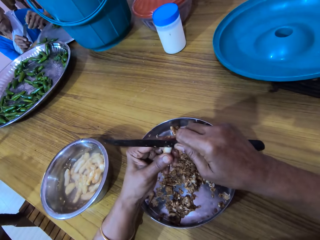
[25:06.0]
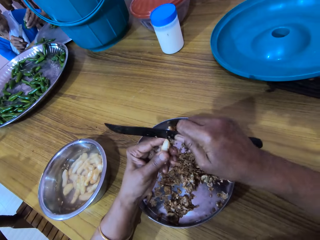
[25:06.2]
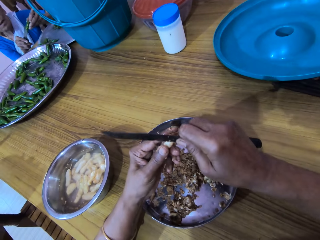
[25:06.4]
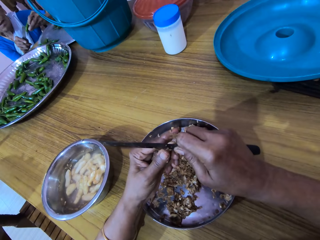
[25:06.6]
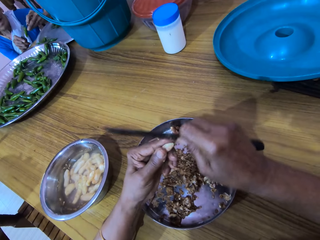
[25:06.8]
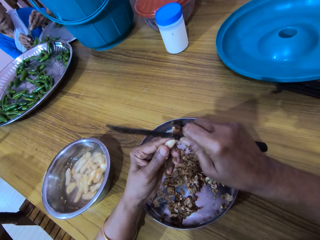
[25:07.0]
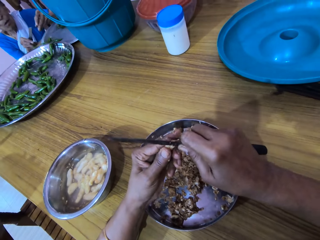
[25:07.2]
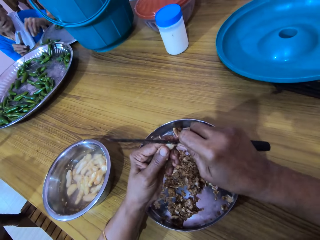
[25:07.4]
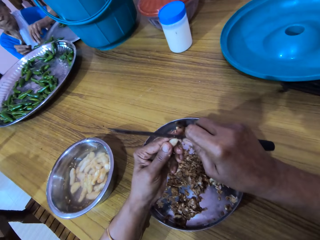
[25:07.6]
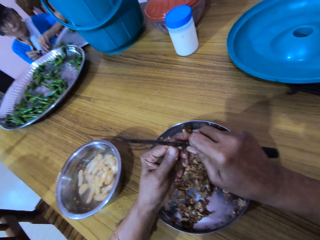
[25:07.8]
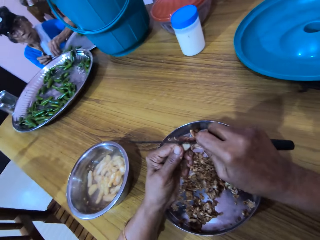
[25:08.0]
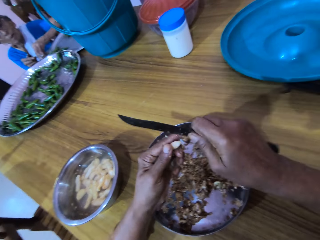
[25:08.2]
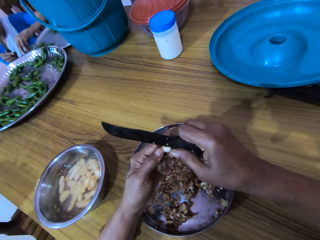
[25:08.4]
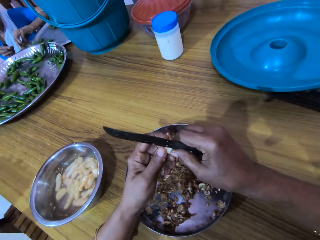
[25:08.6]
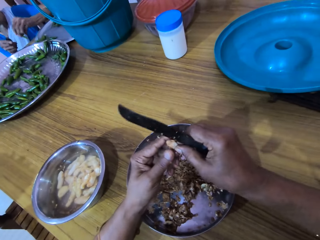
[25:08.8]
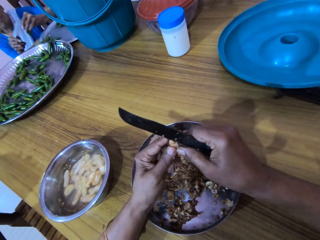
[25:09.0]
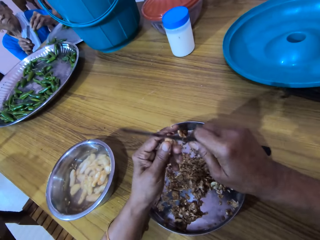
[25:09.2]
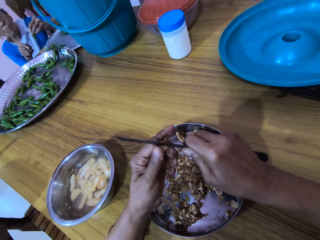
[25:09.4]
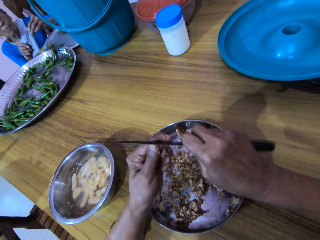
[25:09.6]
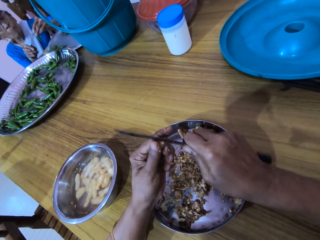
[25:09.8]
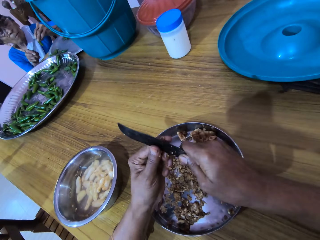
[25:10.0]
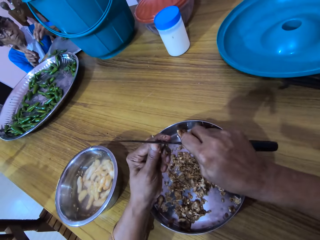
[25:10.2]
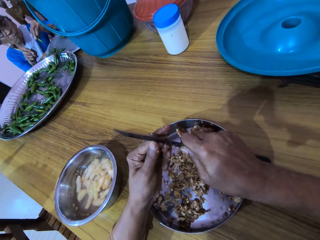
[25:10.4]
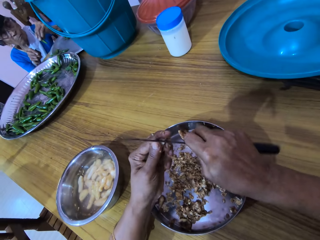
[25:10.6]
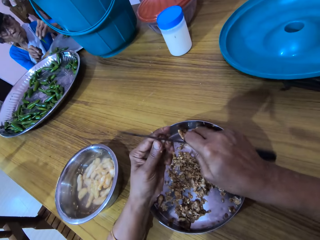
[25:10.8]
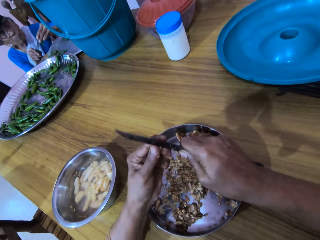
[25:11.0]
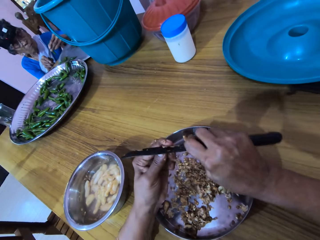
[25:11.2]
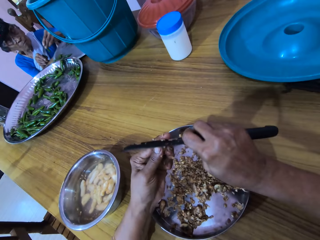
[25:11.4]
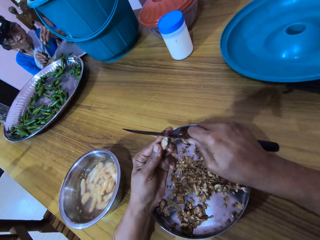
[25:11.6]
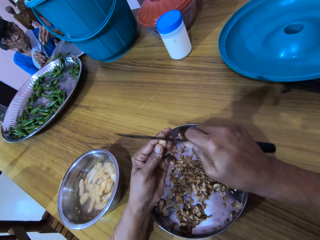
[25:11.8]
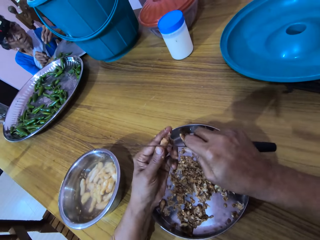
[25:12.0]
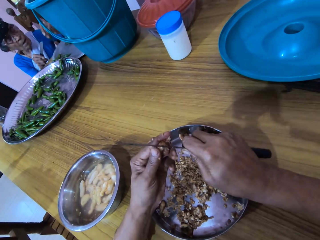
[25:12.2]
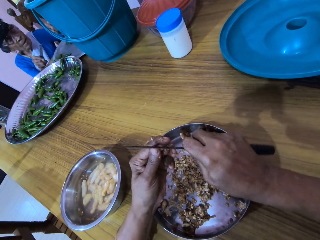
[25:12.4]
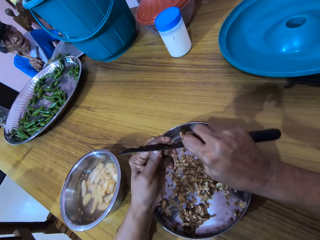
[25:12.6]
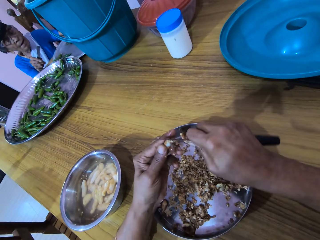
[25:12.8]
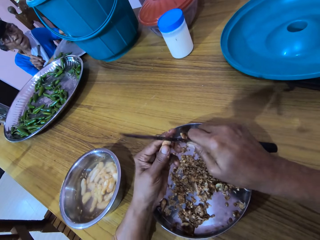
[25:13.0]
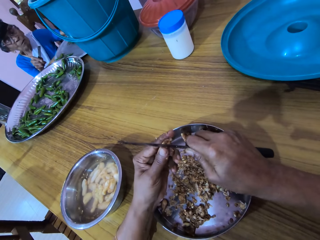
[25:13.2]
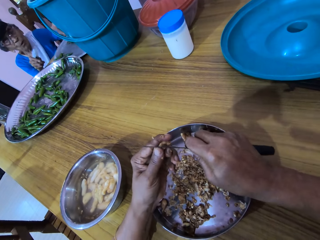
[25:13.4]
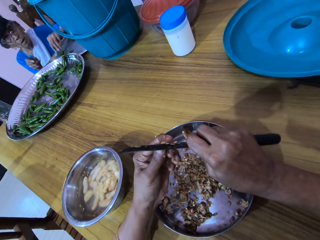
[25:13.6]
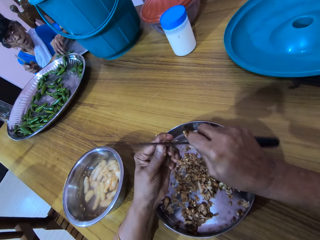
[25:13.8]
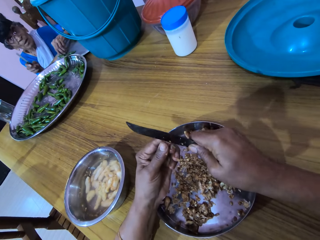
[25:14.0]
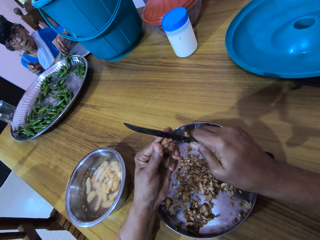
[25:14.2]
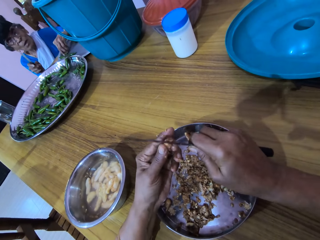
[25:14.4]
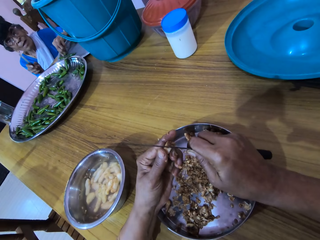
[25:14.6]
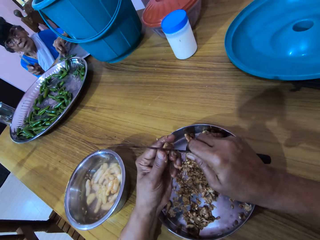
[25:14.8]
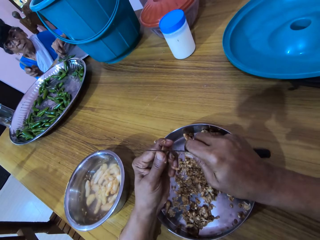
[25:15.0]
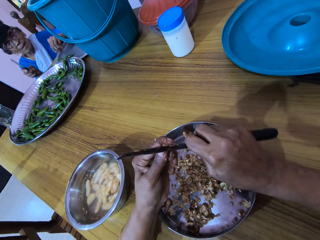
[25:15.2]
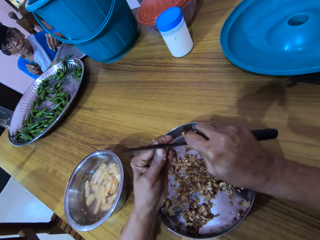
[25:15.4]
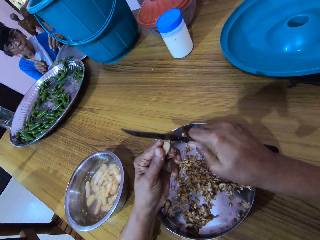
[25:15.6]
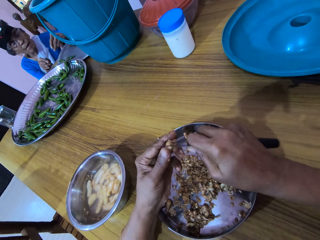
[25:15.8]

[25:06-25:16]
The woman cuts the chili pepper in her left hand with the knife in her right hand. The woman picks the chili pepper from the tray on the table with her left hand. The woman cuts the chili pepper in her left hand with the knife in her right hand. The woman picks the chili pepper from the tray on the table with her left hand.

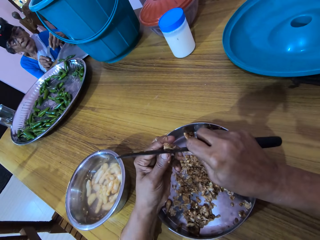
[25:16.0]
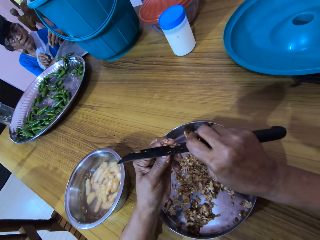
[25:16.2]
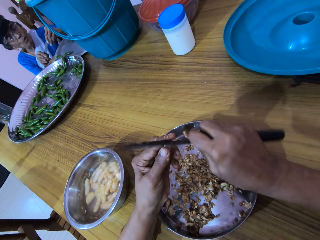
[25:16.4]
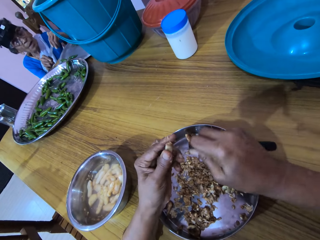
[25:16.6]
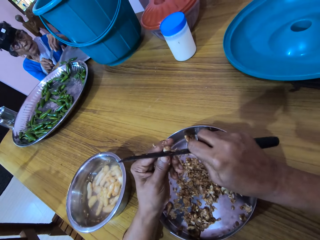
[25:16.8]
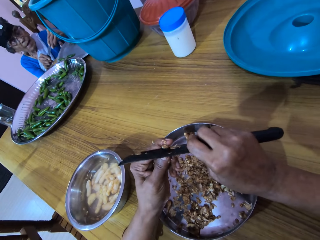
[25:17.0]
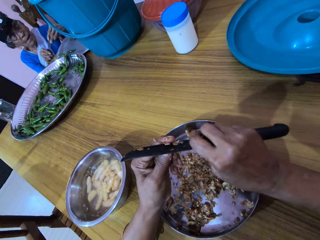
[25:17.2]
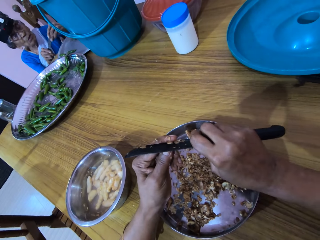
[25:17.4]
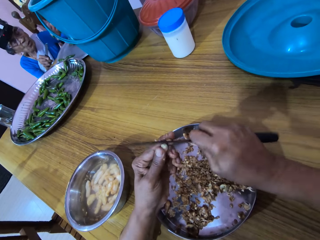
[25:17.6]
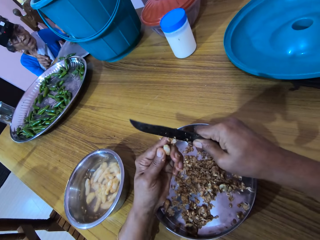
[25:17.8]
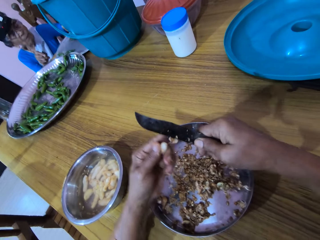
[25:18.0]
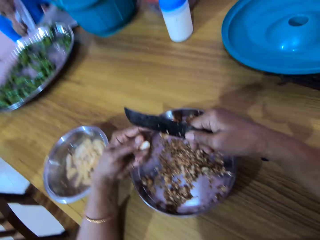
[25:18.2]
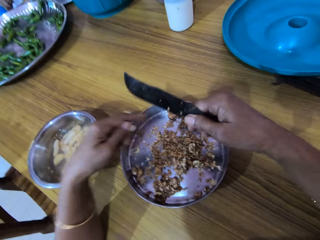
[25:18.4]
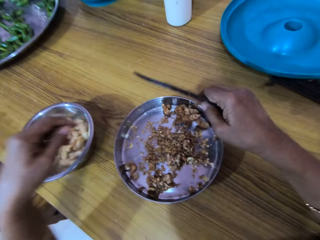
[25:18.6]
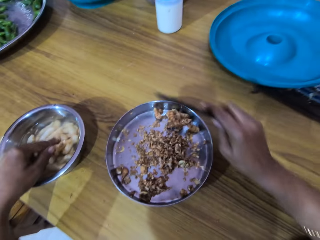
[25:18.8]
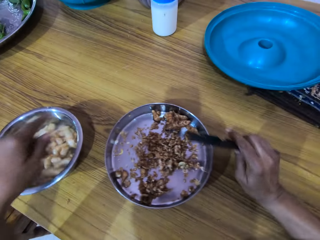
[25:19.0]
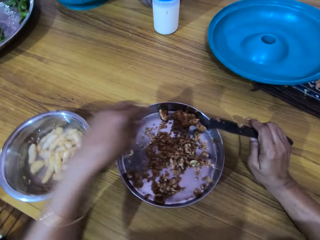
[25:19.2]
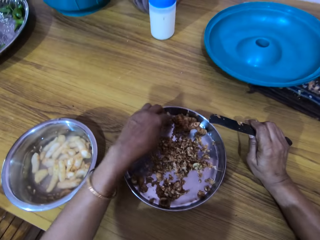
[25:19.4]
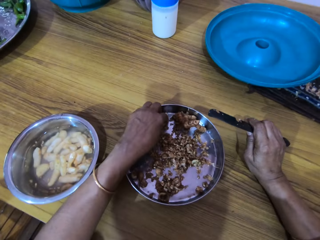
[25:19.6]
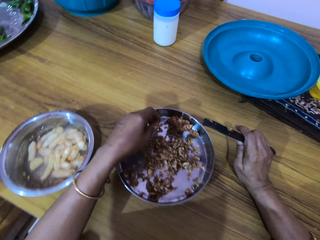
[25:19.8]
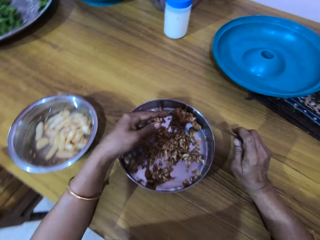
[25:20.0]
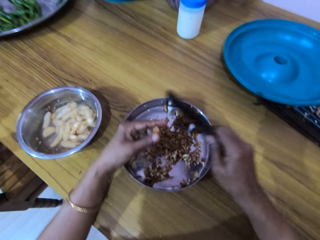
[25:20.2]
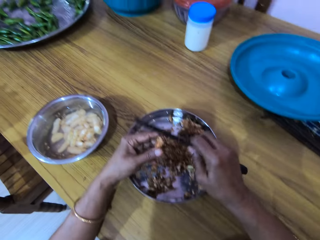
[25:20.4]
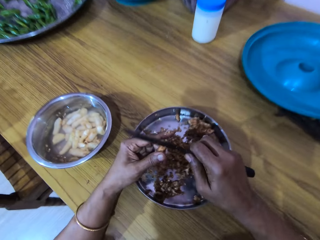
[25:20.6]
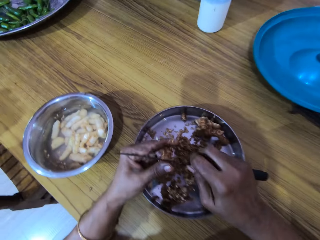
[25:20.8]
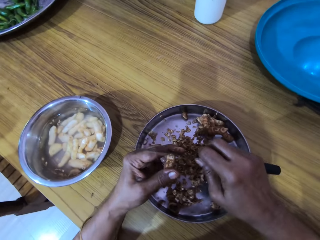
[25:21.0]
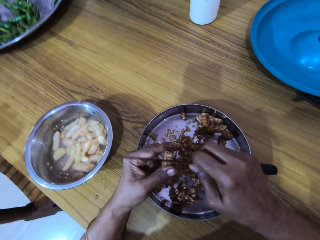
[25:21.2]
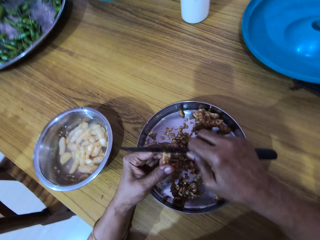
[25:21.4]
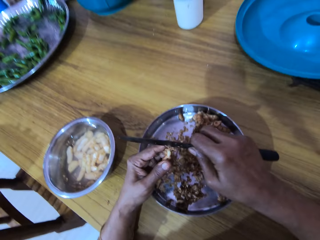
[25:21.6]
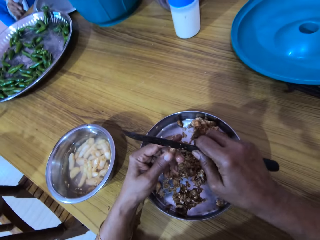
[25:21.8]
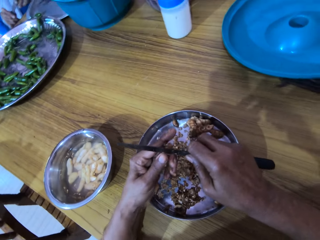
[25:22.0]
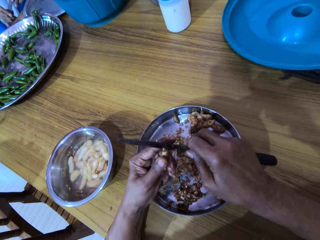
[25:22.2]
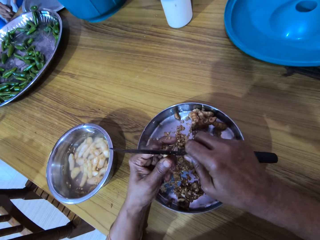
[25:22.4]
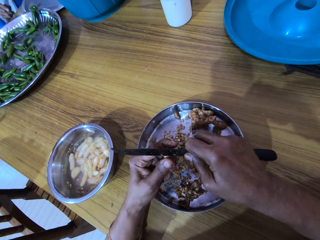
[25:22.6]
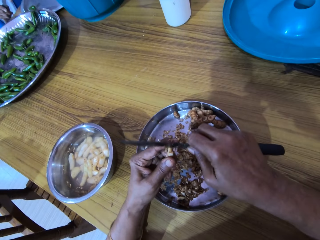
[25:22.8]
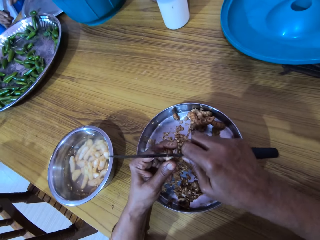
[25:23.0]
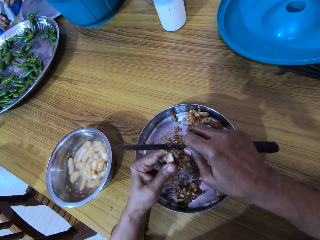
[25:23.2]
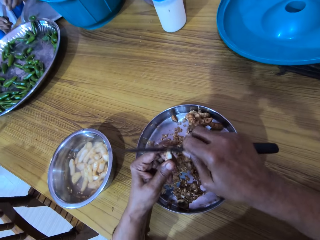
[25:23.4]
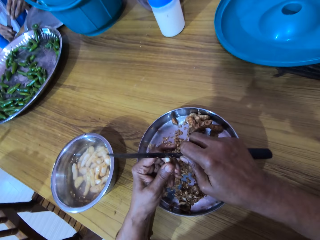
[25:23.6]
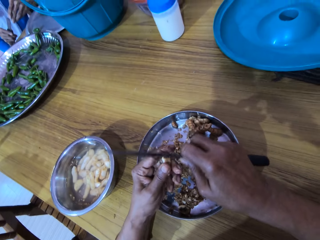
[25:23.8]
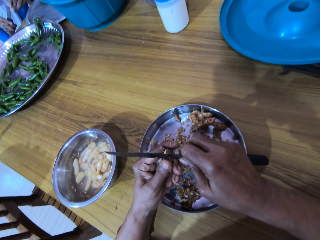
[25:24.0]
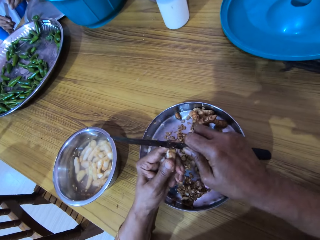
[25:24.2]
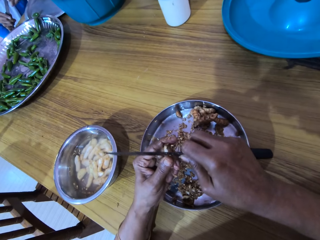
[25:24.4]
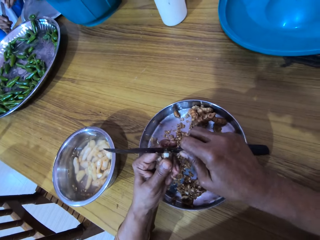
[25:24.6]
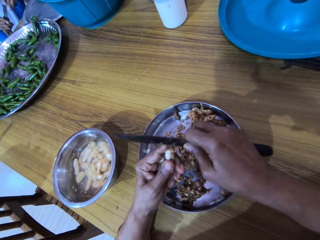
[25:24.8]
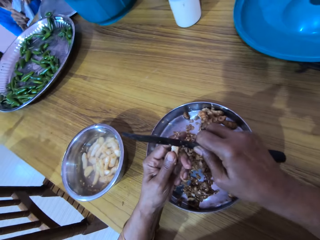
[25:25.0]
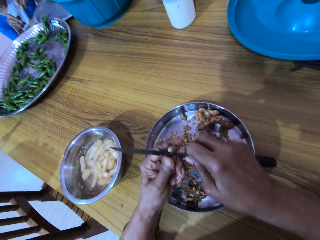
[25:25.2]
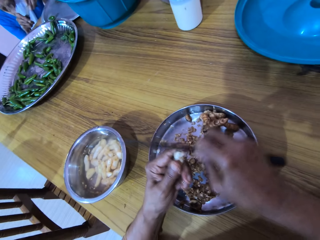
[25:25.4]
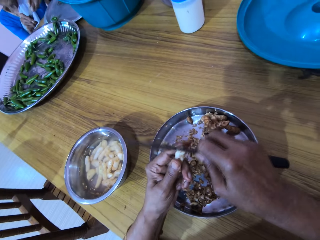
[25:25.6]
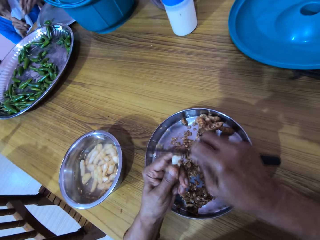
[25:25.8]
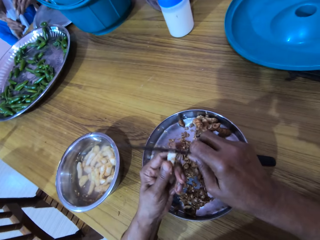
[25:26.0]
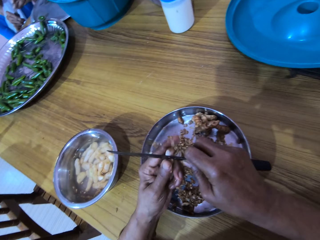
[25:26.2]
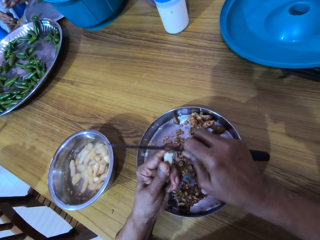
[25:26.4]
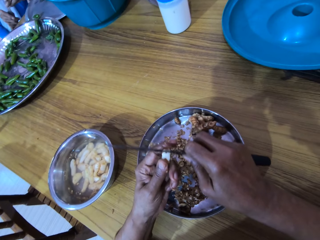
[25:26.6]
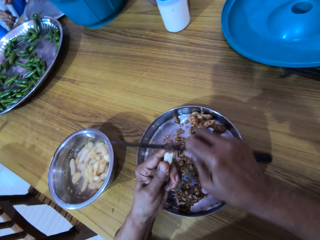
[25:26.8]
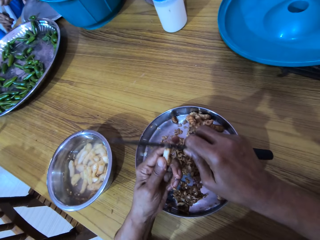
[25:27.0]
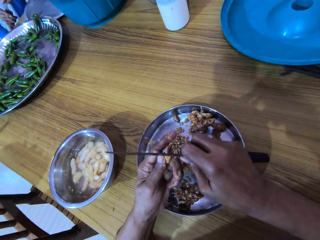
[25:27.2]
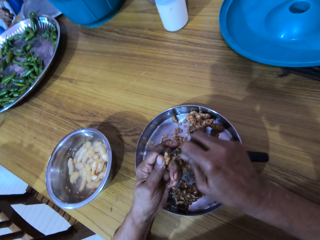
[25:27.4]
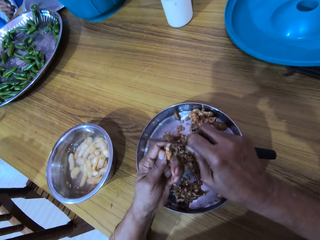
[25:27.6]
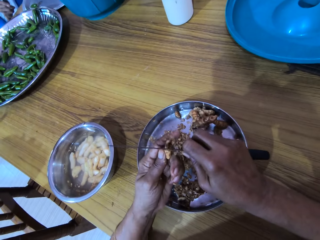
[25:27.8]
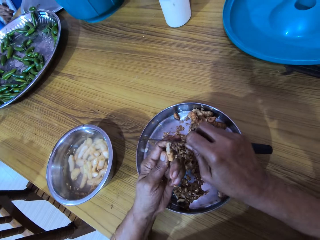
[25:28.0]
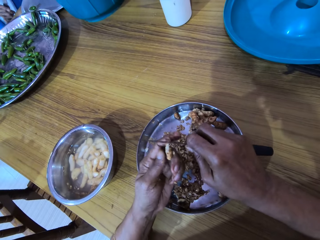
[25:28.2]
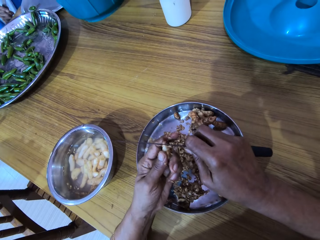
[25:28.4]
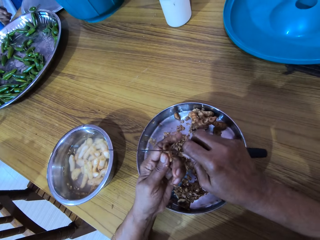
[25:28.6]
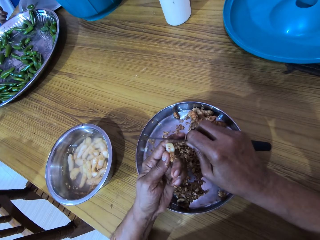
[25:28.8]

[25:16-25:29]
The woman cuts the chili pepper in her left hand with the knife in her right hand. The camera wearer removes peels from the knife. She drops the ginger in the bowl on the table with her left hand. She places her right hand on the table. She picks the ginger from the plate on the table with her left hand. She peels the ginger in her left hand with the knife in her right hand.
